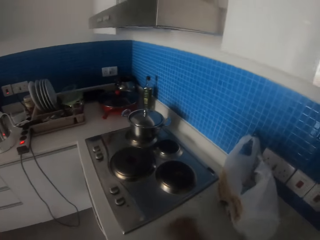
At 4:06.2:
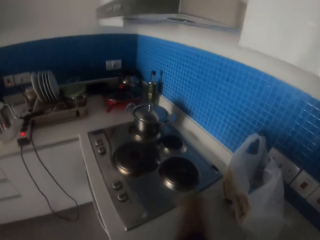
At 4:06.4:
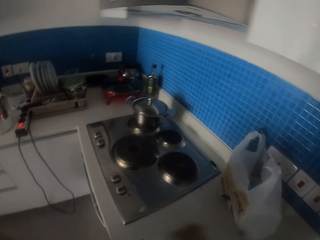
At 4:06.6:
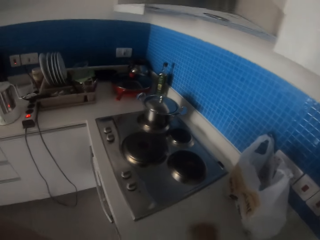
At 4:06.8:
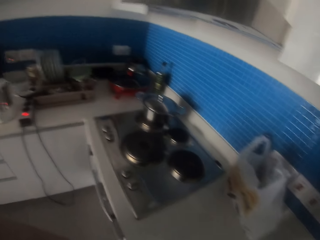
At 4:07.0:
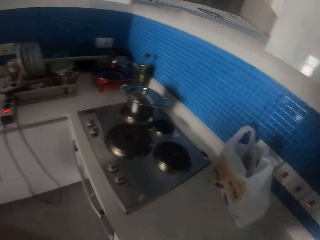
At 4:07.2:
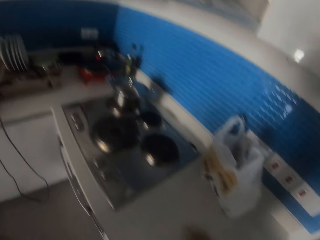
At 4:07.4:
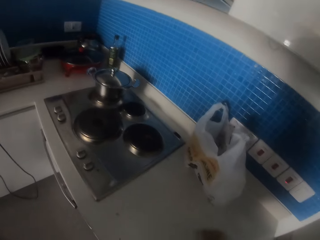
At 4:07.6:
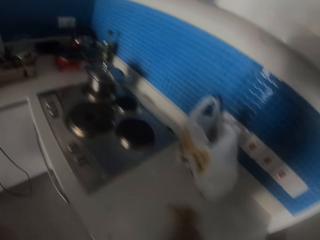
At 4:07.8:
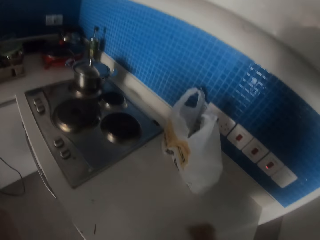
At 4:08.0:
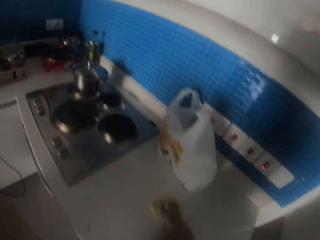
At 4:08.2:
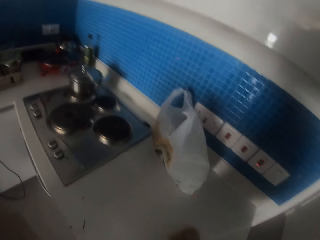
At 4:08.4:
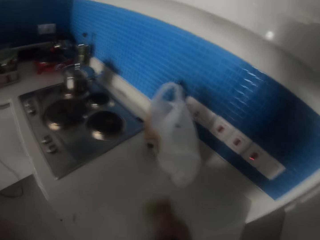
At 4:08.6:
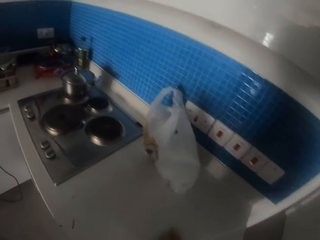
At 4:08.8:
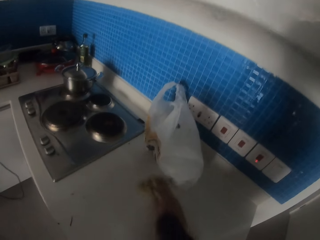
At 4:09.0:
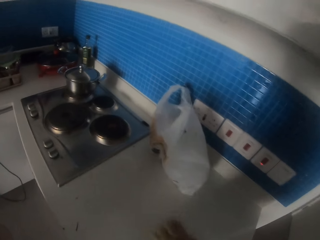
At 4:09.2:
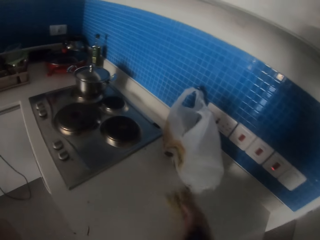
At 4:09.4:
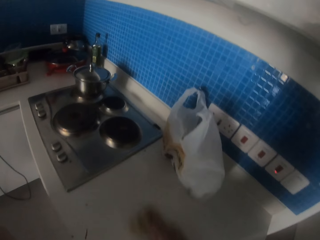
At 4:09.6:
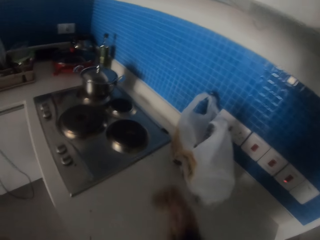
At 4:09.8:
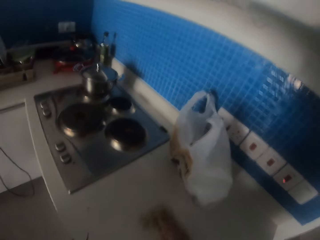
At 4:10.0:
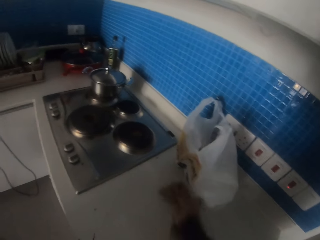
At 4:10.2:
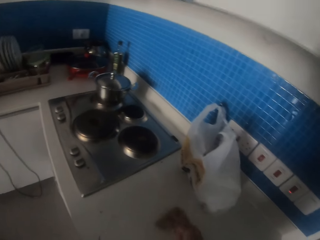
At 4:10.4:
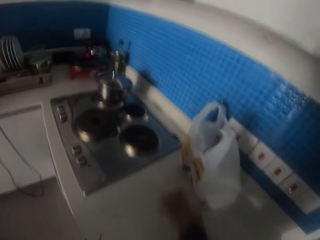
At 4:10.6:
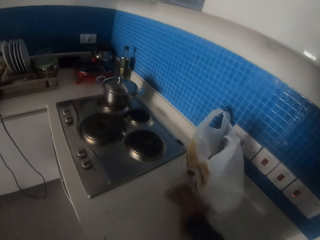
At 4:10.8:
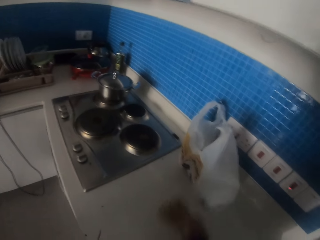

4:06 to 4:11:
The camera wearer hits a carrier bag.

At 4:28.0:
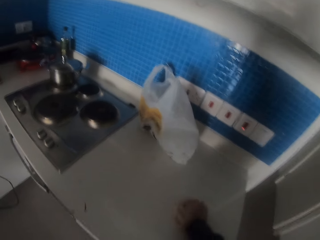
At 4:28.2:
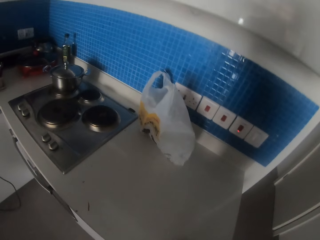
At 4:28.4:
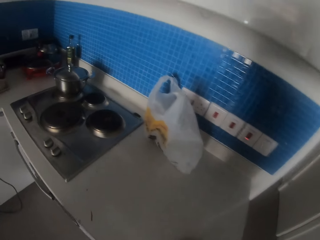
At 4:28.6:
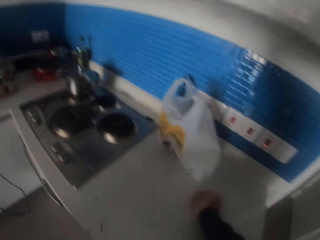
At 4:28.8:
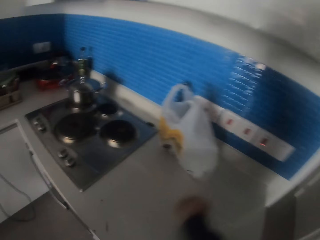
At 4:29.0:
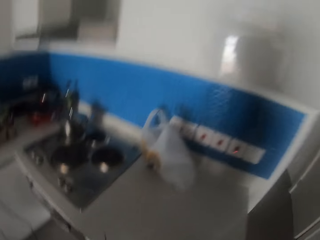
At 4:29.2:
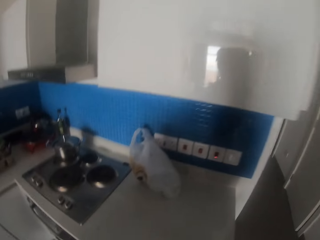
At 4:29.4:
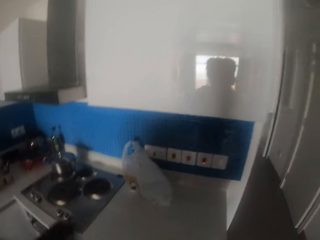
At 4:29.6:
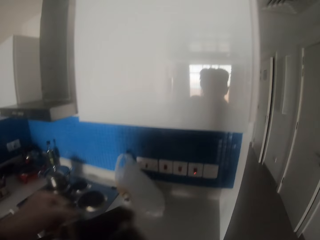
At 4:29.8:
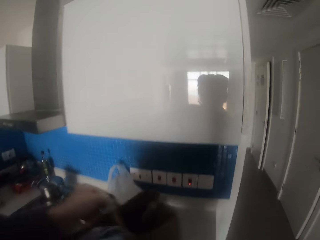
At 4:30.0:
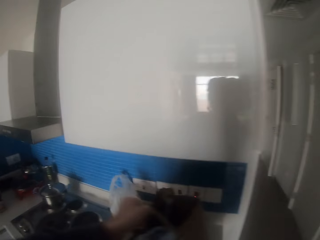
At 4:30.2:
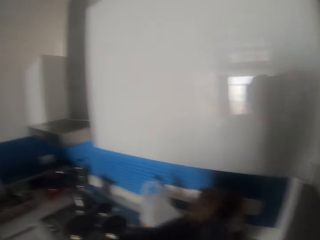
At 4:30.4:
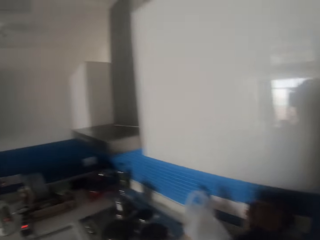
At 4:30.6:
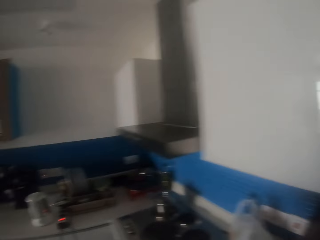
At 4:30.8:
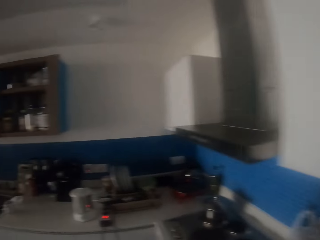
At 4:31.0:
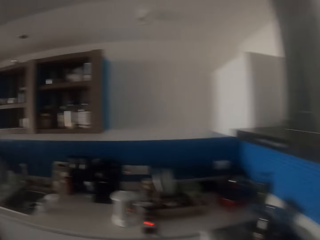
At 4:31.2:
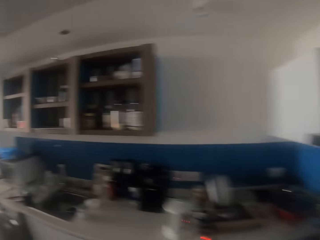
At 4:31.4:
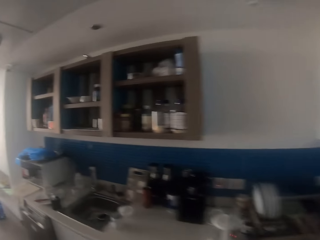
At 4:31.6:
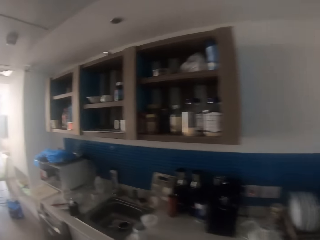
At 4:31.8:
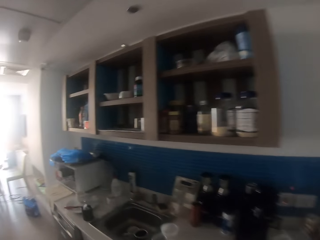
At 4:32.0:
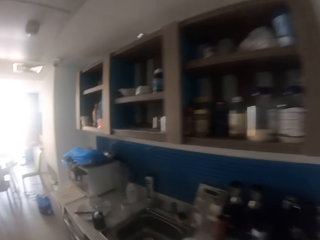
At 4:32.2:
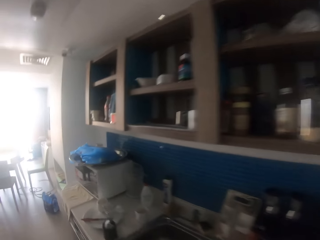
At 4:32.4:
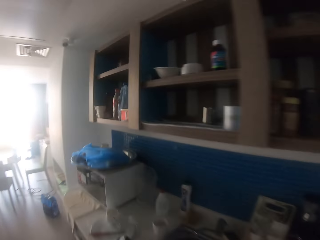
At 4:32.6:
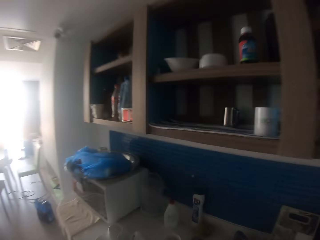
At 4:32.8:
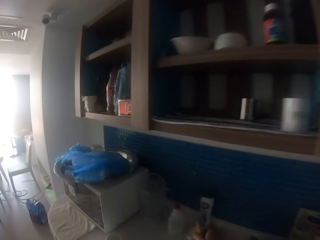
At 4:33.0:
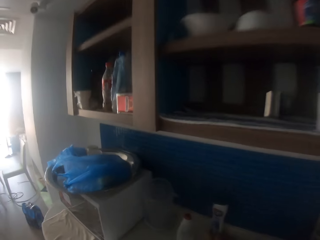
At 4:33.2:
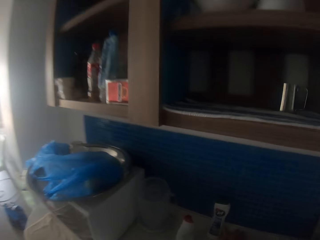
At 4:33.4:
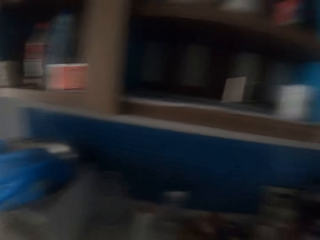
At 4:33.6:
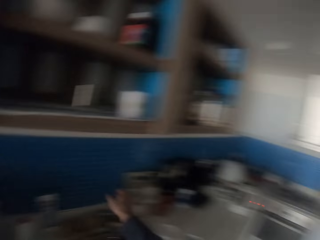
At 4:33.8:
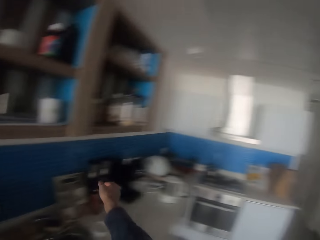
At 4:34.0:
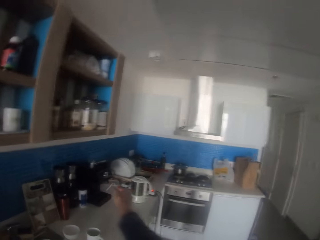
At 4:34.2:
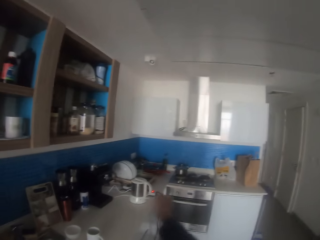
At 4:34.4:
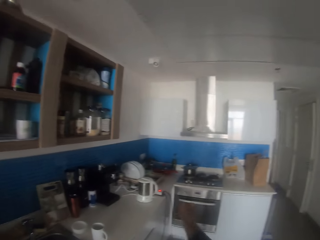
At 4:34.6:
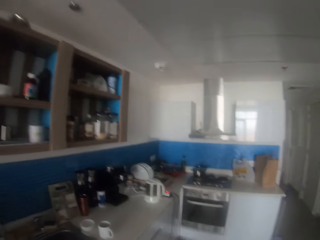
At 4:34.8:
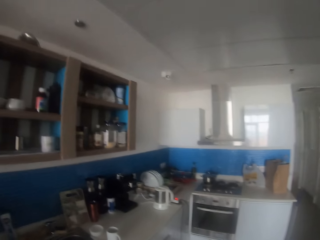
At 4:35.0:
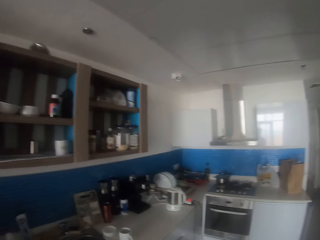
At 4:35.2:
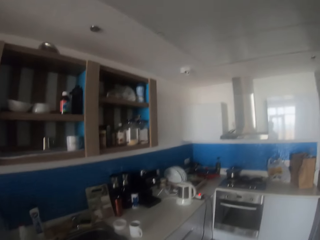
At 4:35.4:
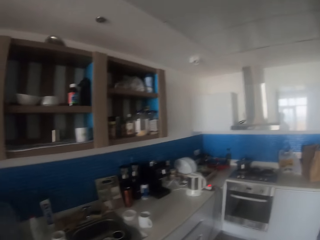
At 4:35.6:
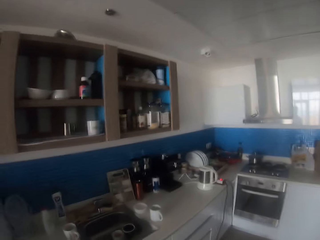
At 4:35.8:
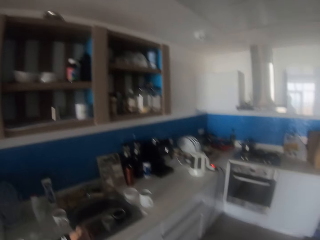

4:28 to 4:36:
The camera wearer puts a carrier bag on the countertop. They walk around. They move a hand.

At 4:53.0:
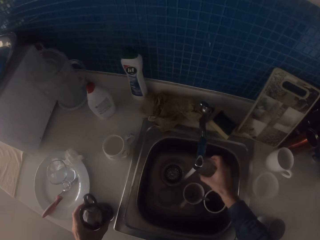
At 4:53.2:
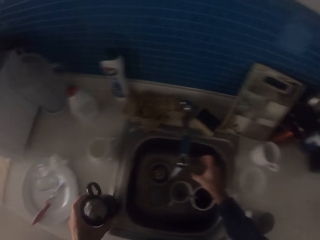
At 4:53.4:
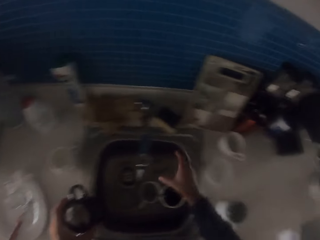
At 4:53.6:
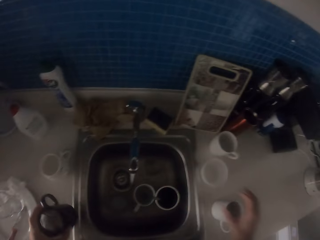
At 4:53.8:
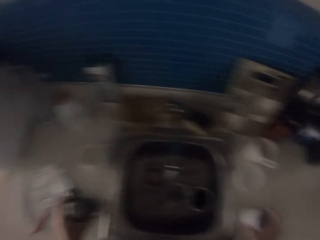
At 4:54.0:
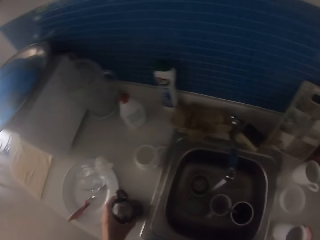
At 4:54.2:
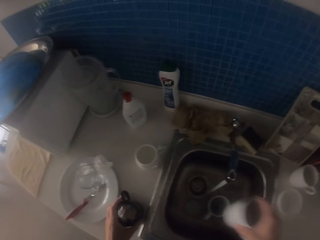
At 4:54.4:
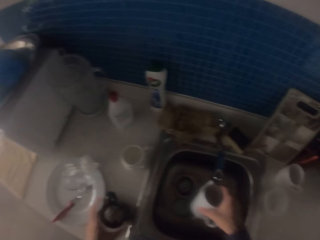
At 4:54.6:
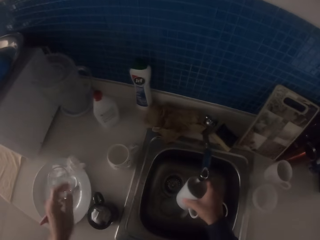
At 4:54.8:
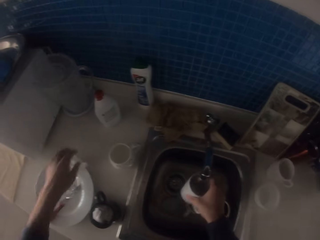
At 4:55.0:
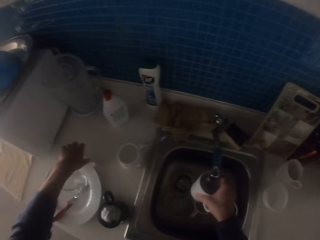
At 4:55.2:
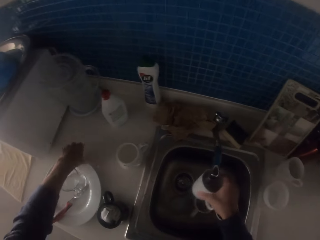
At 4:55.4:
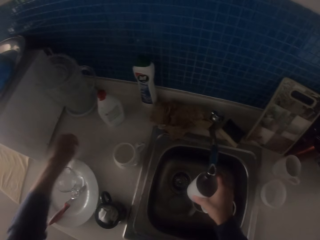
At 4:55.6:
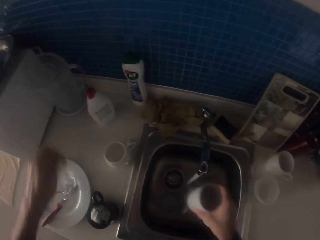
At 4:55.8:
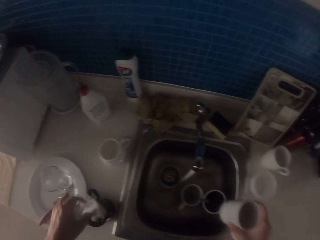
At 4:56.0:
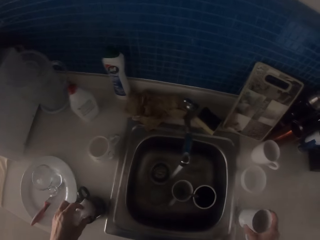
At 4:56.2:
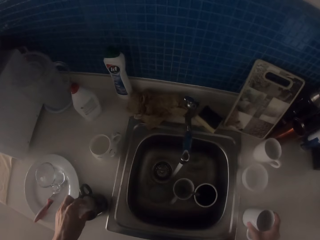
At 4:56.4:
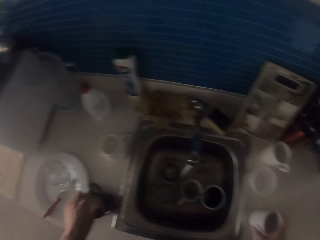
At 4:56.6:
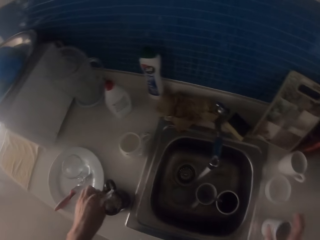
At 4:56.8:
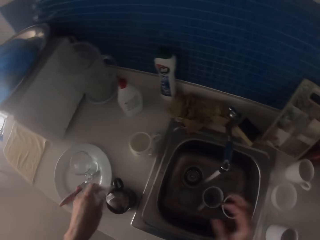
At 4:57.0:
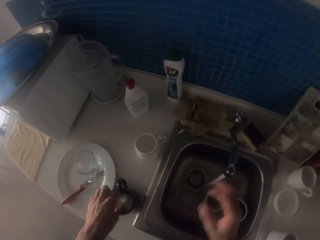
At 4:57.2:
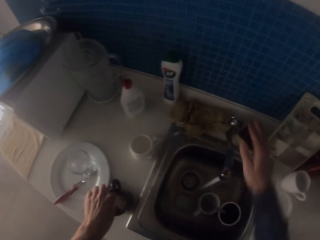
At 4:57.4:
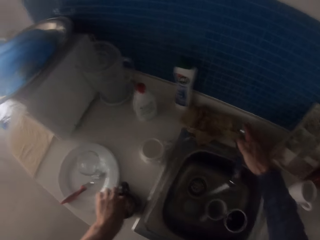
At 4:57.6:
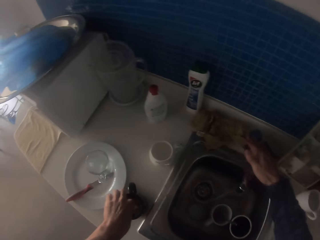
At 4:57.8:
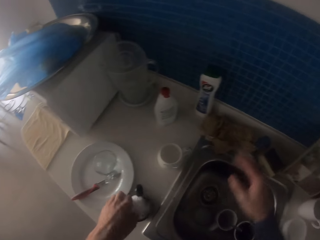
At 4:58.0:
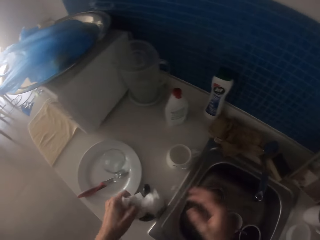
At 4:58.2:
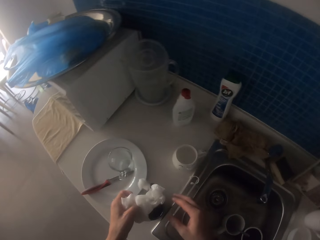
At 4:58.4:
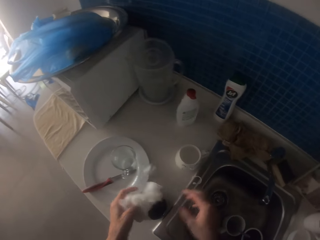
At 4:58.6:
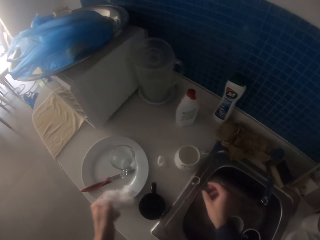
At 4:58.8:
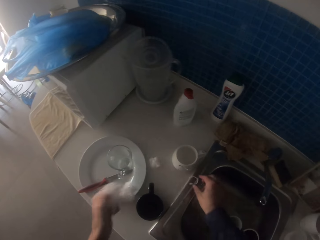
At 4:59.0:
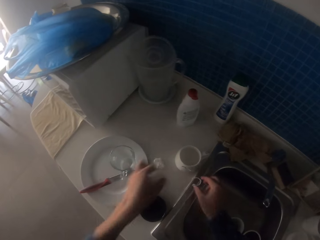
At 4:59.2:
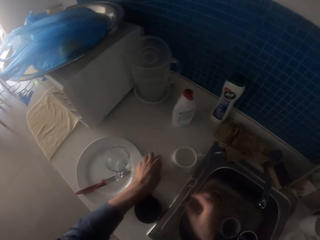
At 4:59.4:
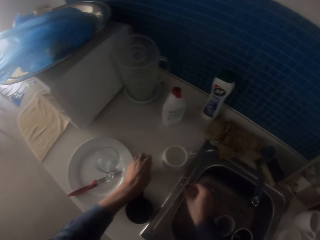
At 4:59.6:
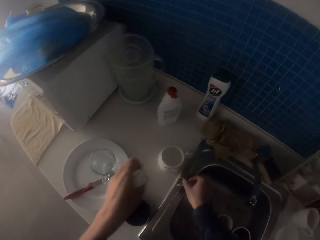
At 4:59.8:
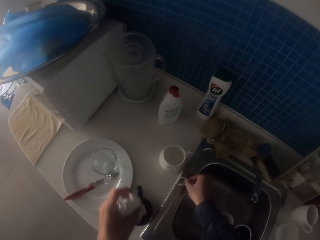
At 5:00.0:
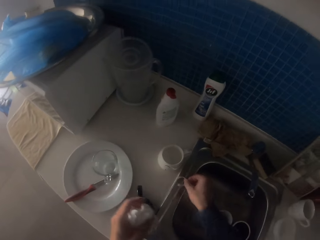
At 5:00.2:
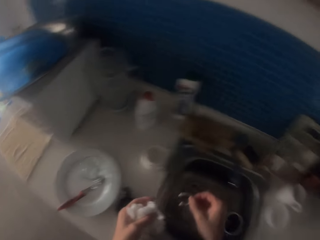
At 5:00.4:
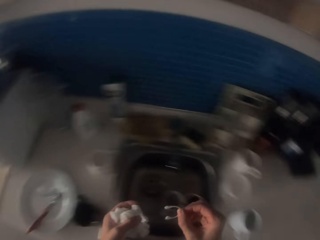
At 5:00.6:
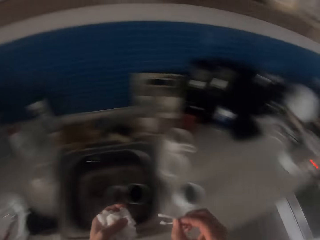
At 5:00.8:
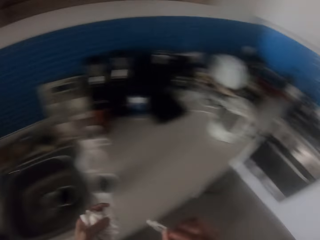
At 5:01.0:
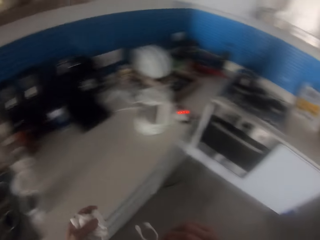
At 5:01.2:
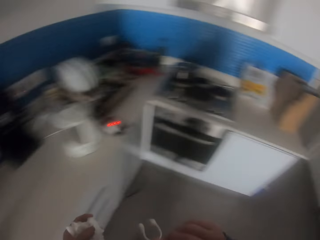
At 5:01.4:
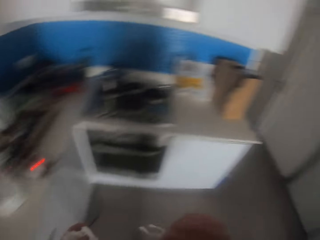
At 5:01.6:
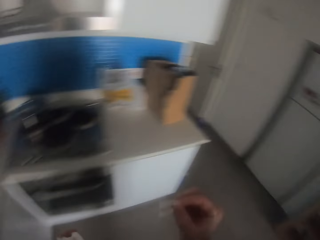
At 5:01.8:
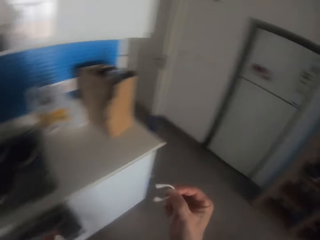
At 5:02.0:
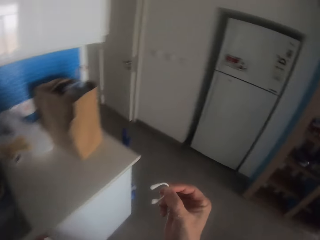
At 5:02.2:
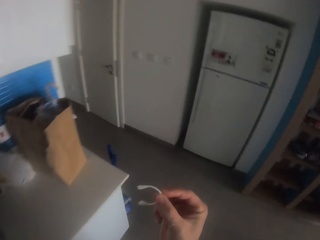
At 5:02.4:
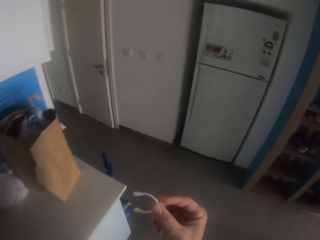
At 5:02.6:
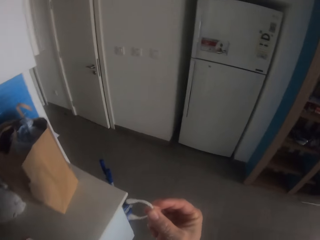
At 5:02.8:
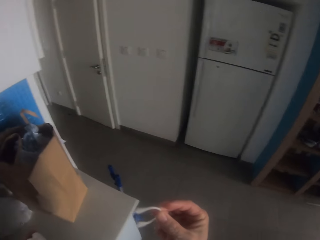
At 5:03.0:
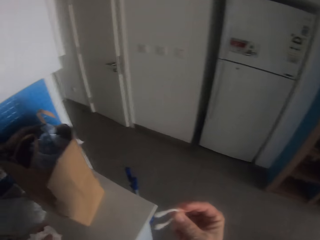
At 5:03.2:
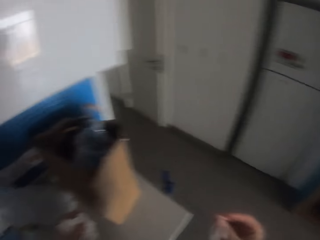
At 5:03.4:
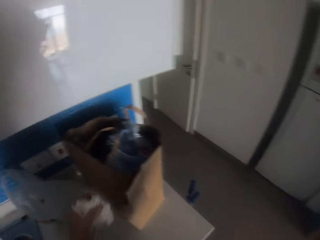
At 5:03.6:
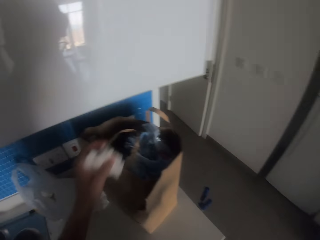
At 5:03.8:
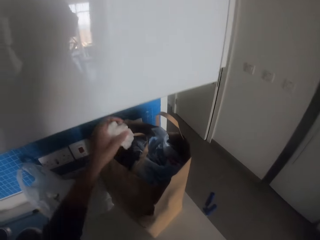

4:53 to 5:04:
The camera wearer washes the glass, puts the glass in the sink, and picks another cup from the side of the sink table. They wash the cup and put the water on the cup. They pick a tissue from the plate. They place the cup on the sink table. They turn off the tap. They remove the tissue from the cup. They pick a cup handle.
